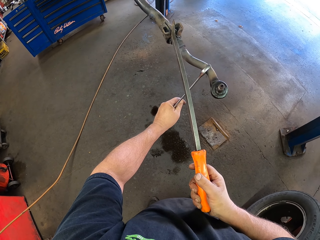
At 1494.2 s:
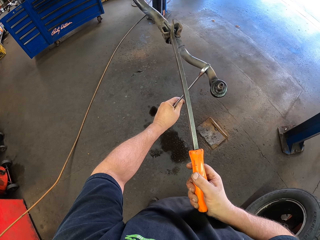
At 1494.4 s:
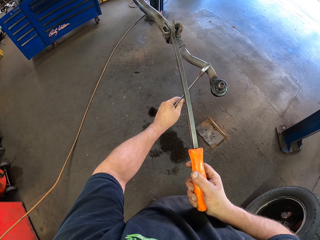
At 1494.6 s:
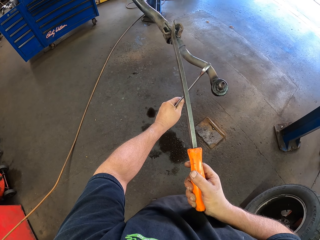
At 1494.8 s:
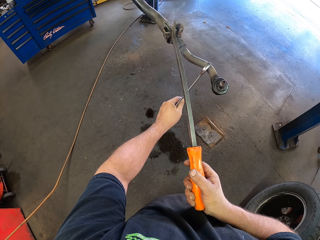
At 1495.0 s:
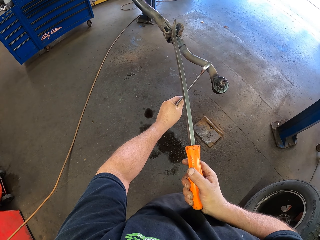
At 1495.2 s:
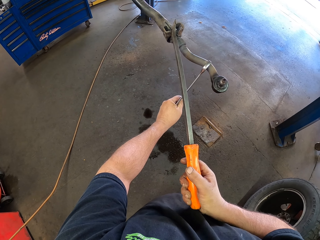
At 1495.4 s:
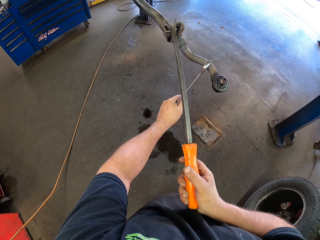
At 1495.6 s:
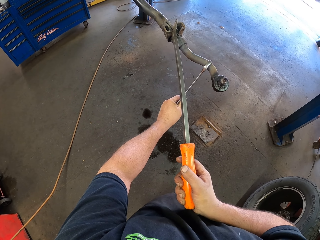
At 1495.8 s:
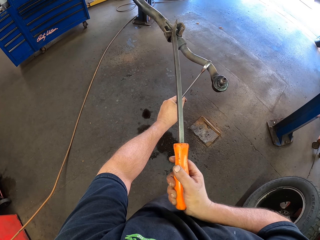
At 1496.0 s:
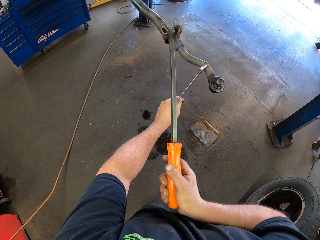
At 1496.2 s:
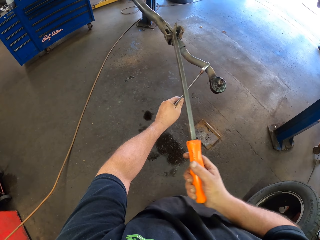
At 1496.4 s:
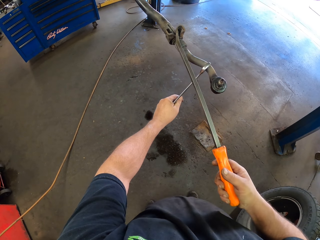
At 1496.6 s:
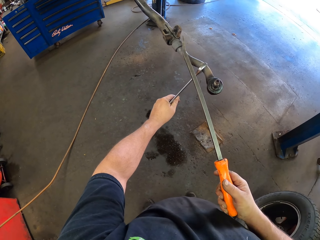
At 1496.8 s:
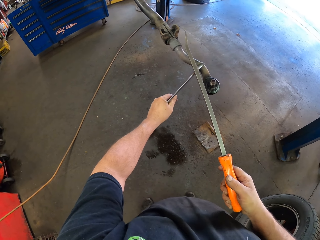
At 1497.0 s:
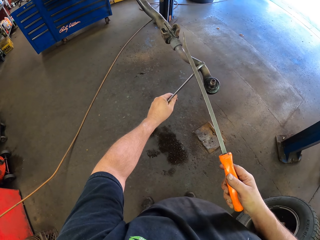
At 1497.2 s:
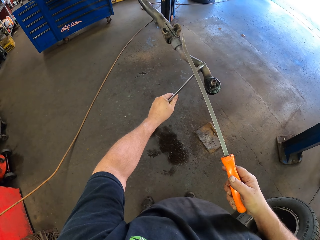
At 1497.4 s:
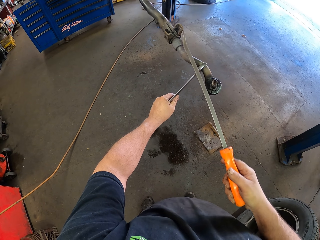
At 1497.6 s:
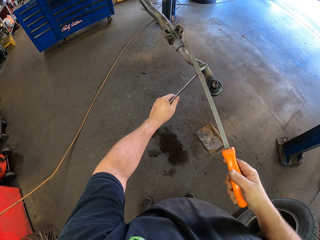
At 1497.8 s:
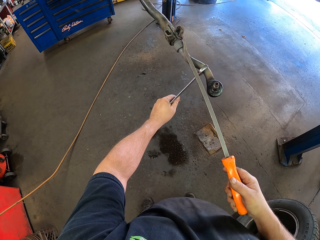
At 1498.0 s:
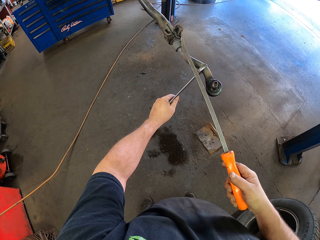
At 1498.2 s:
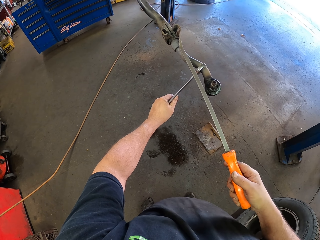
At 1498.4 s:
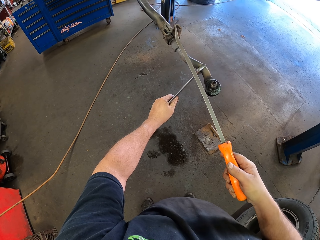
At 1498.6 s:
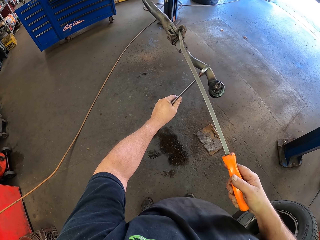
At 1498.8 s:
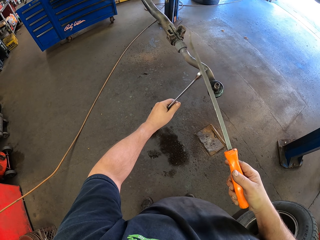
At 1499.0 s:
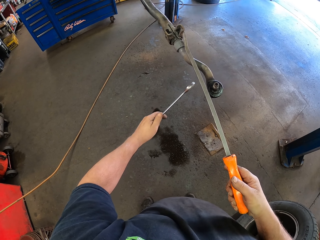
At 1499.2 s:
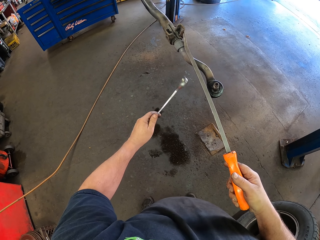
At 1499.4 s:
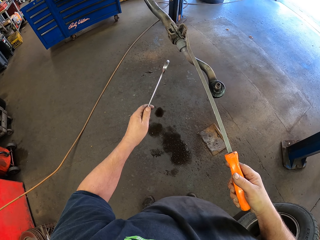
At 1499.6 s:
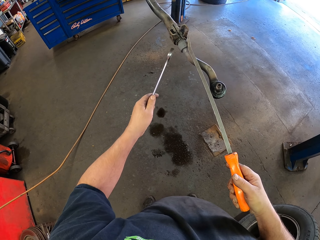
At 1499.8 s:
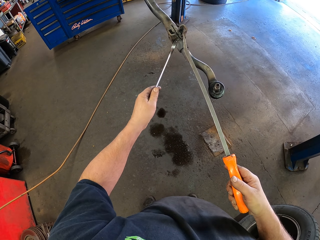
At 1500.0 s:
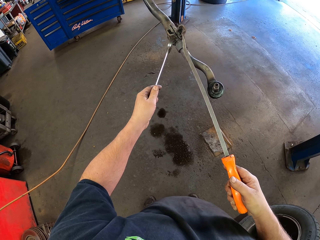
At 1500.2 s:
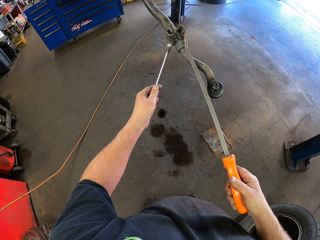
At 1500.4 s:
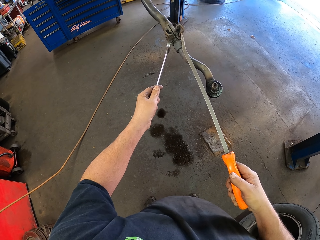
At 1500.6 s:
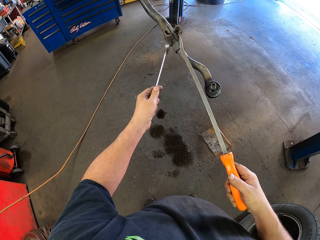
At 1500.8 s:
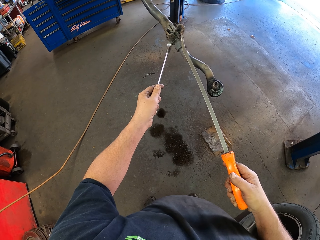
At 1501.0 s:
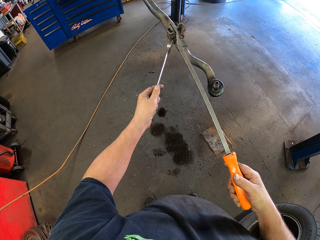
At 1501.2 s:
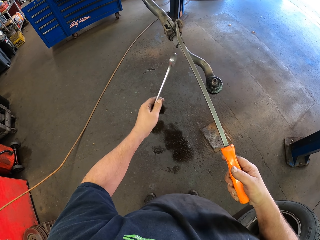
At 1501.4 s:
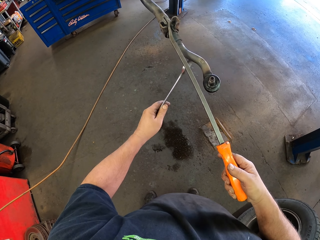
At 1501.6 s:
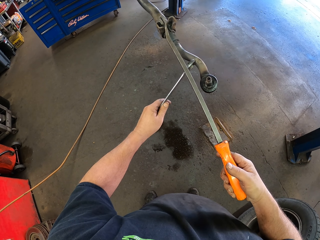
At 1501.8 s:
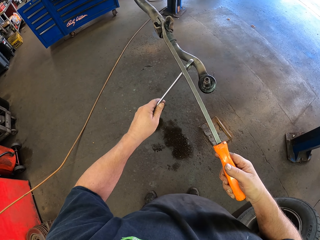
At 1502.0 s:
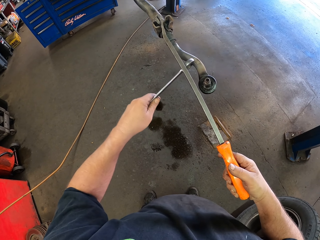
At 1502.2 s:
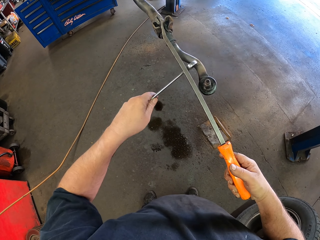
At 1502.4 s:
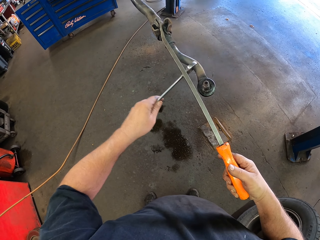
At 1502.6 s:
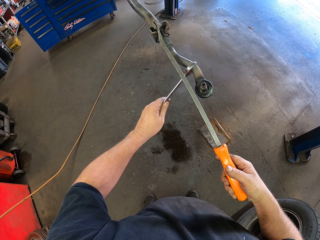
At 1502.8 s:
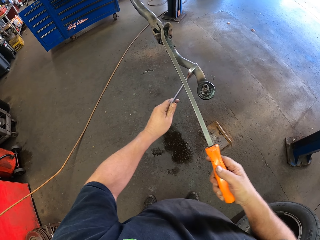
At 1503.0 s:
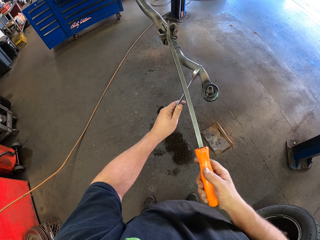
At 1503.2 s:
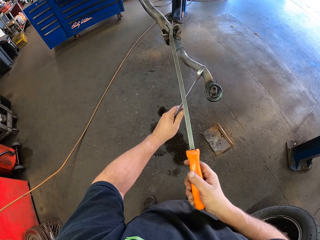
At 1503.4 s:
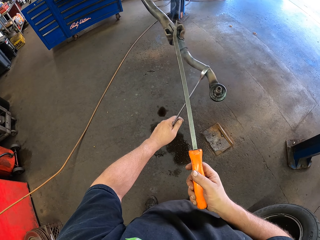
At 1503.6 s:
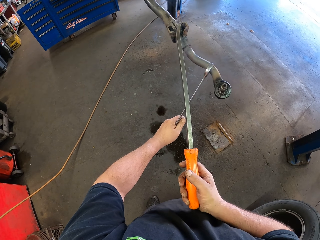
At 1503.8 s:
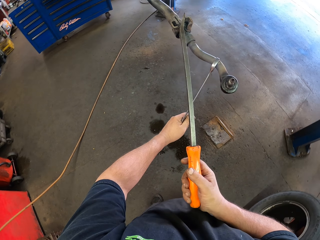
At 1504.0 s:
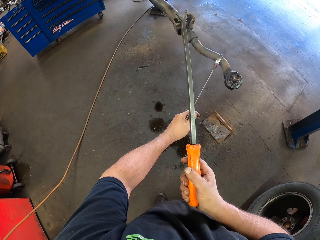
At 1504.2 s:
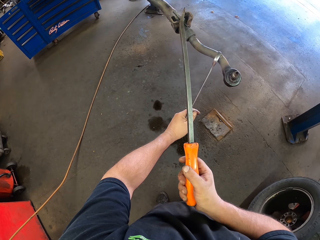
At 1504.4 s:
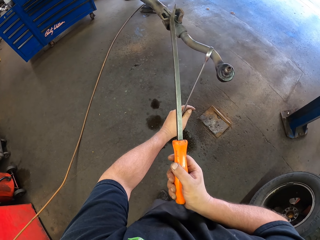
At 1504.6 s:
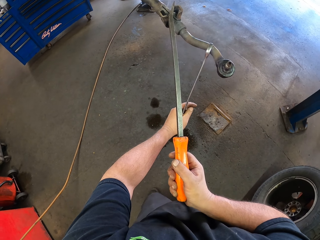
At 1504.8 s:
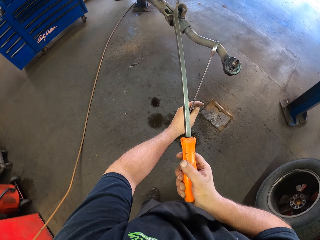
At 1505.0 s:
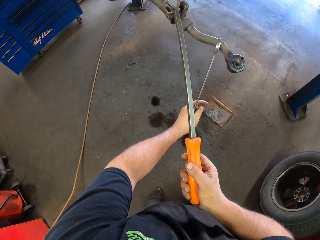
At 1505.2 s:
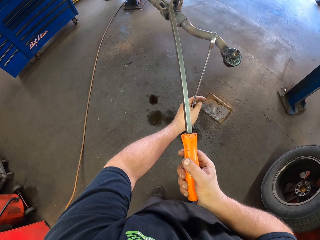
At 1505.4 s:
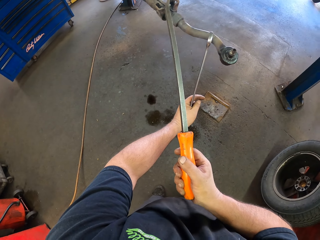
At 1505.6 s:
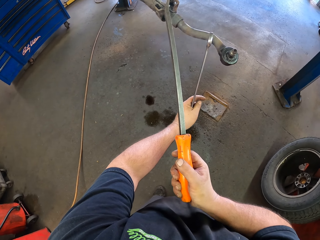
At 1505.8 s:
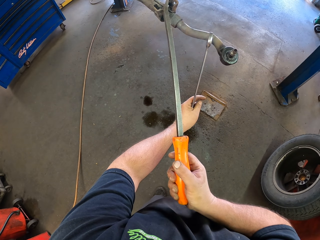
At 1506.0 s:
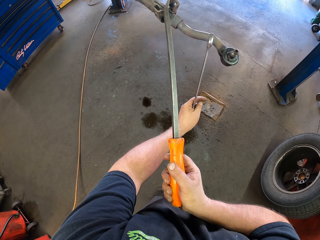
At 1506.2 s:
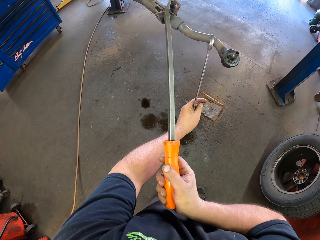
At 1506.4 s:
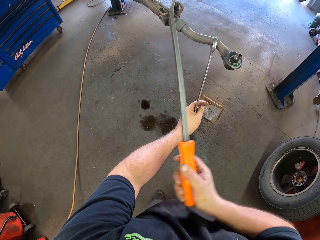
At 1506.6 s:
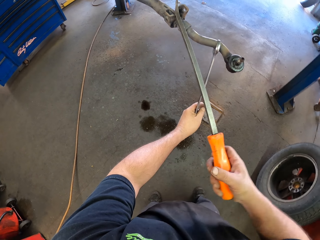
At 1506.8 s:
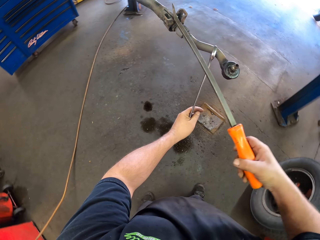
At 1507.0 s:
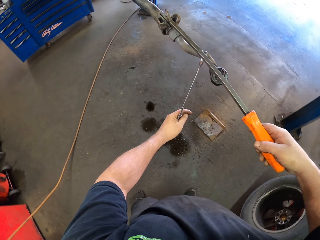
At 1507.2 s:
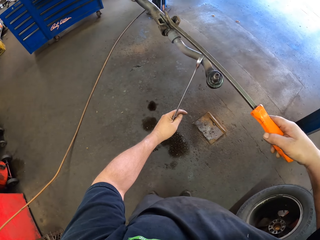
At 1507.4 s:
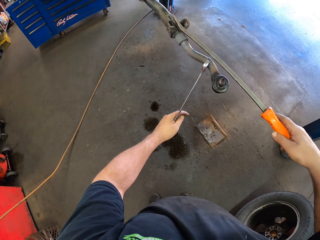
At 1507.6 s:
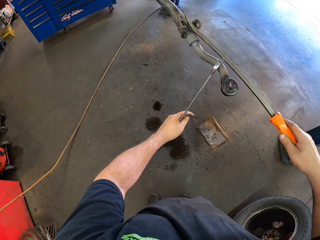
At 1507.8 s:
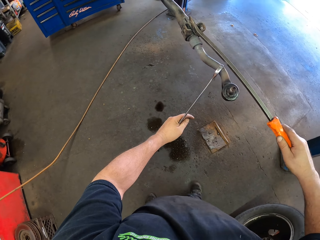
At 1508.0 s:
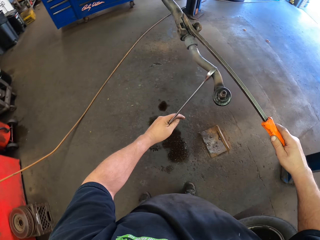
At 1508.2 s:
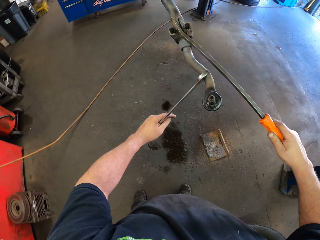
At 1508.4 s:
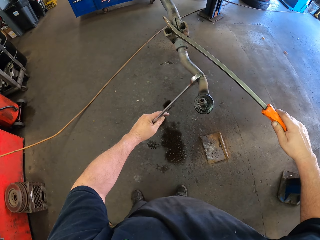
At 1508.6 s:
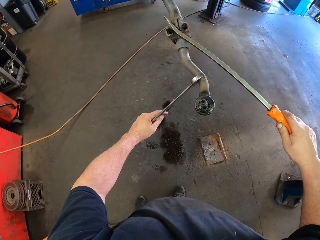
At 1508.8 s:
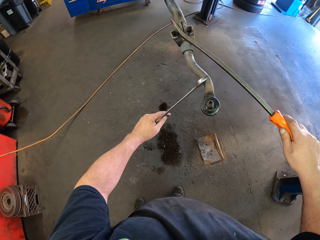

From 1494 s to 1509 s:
The camera wearer pulls the stabilizer bar bushing with the pry bar. They do it again. They put the iron bar on the metal. They hold the stabilizer bar with a spanner. They pull the stabilizer bar bushing with the pry bar. They adjust the metal with the iron bar. They pull the stabilizer bar bushing with the pry bar again.

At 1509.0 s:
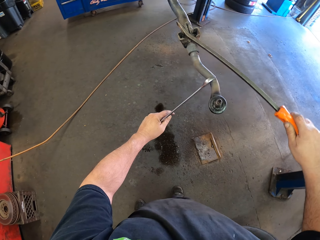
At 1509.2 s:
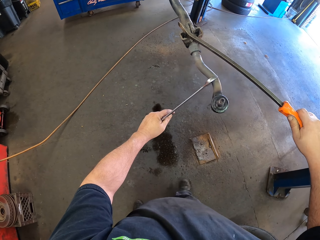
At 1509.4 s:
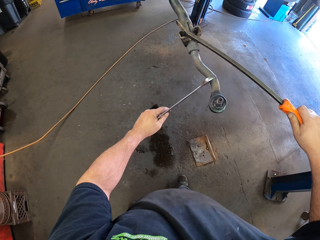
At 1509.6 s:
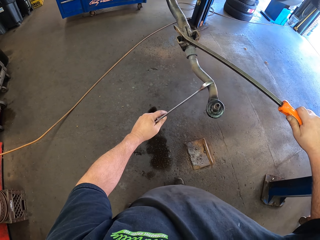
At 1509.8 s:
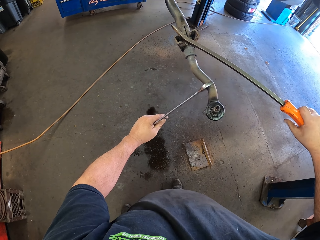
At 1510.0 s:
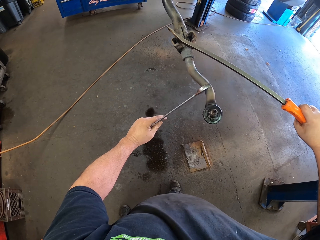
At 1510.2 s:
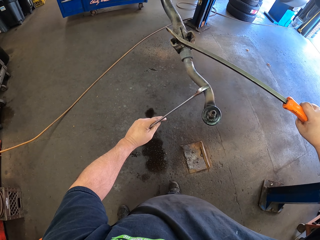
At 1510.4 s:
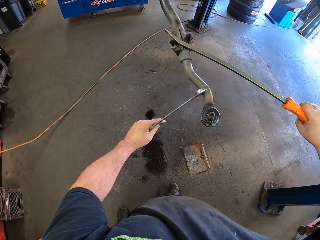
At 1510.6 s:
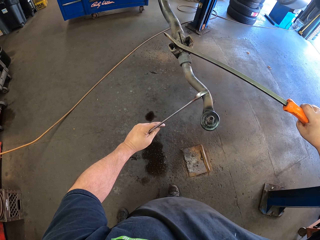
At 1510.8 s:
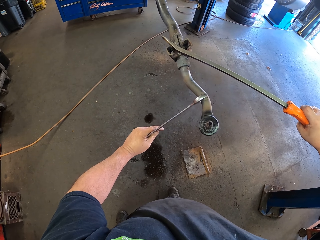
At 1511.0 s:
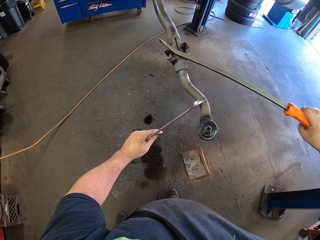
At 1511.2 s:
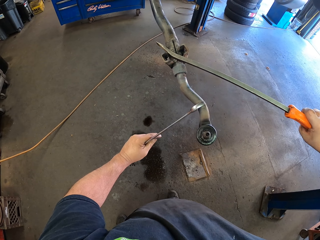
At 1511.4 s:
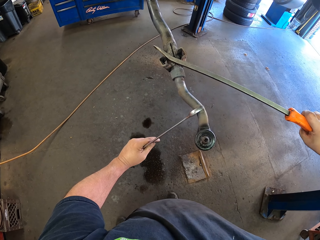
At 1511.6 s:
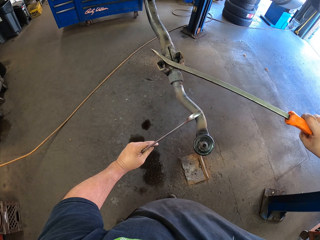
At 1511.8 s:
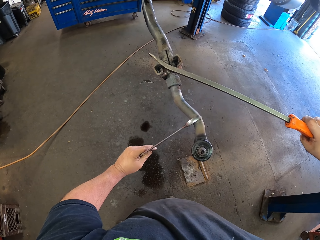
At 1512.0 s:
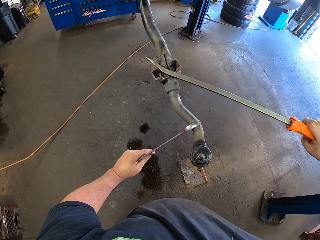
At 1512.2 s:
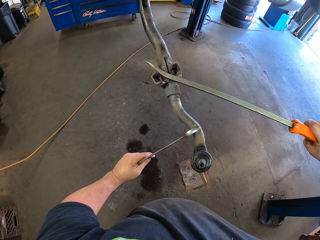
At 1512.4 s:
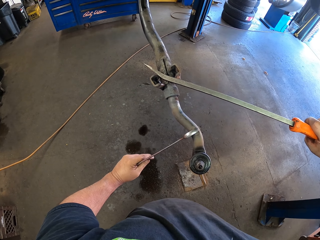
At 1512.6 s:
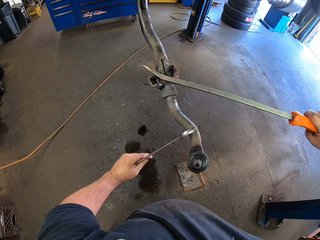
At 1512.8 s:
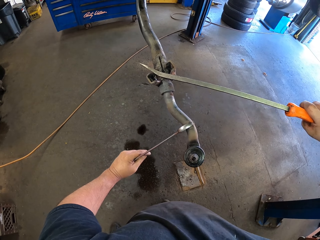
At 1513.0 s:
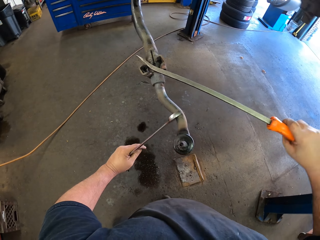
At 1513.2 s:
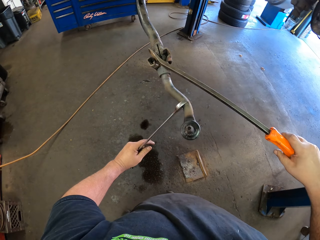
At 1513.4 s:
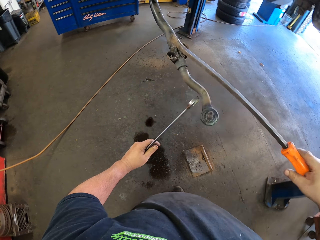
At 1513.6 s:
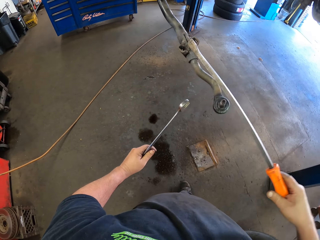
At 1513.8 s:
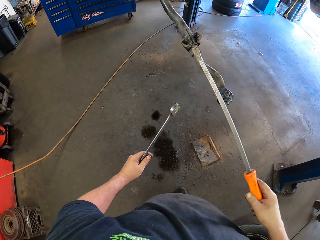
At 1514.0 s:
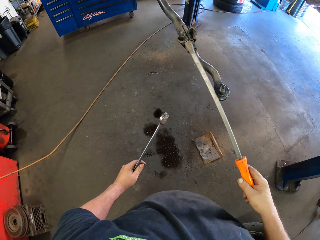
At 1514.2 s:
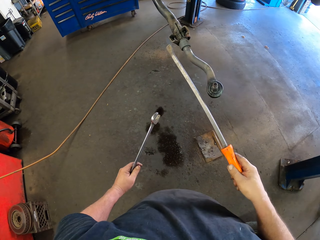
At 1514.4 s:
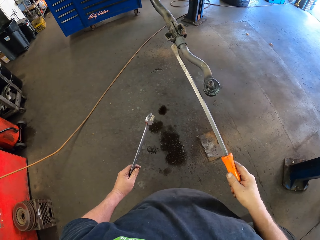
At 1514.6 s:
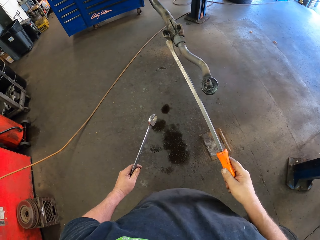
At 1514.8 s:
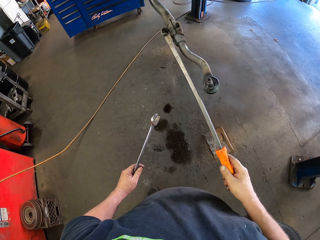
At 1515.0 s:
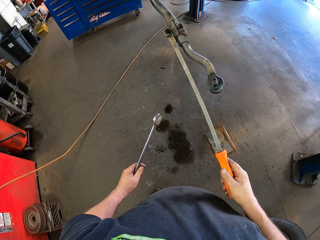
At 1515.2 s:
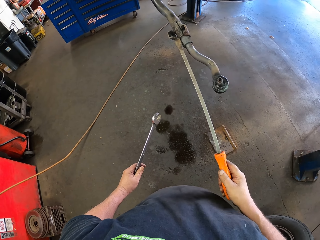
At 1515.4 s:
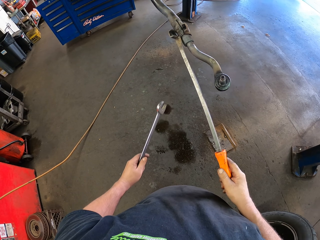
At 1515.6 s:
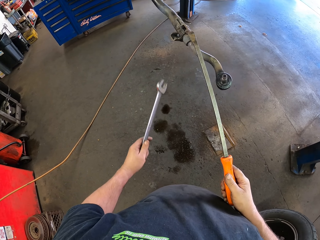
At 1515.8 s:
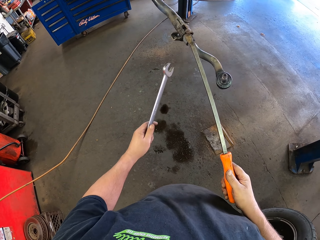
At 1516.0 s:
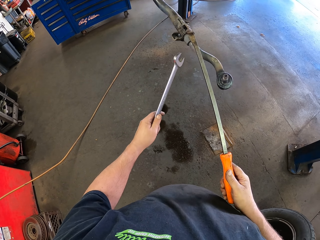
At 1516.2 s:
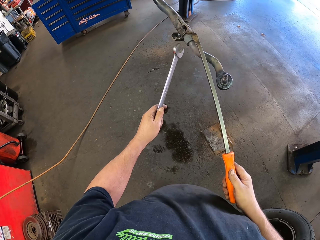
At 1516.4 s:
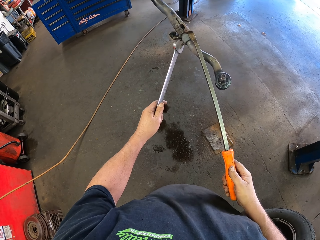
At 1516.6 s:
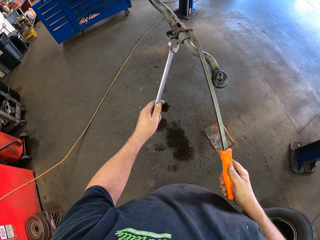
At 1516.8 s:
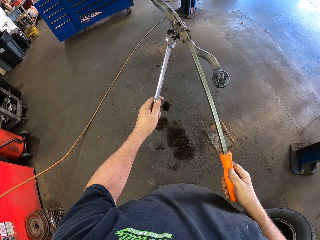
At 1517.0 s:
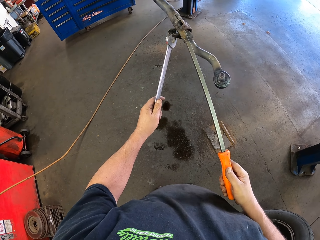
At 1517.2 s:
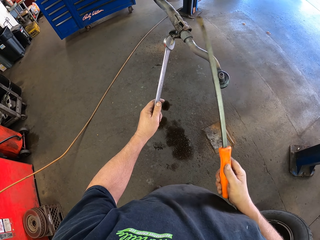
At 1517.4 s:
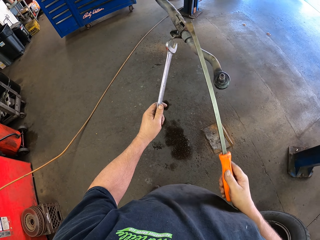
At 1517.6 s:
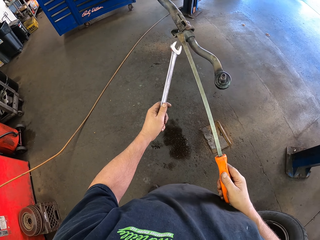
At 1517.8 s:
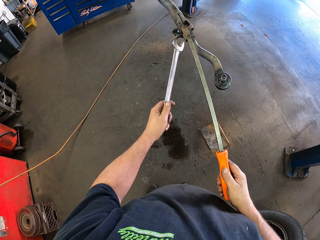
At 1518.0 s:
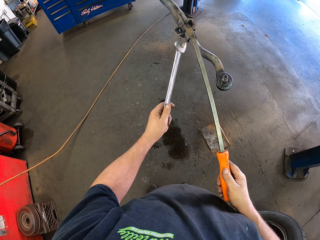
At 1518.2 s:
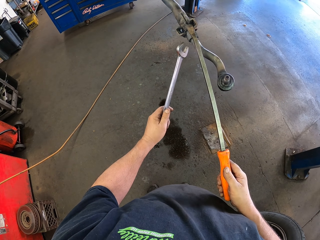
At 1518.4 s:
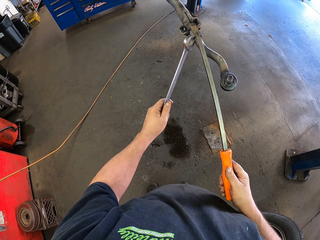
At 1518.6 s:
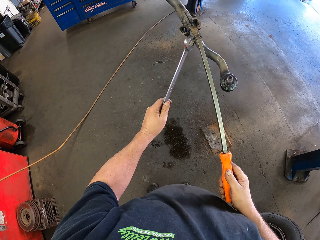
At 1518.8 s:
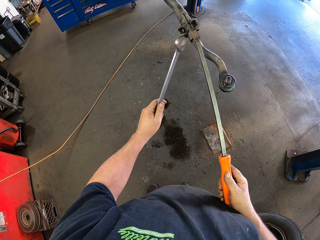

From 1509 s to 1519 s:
The camera wearer pulls the stabilizer bar bushing with the pry bar. They do it again. They put the iron bar on the metal. They put the spanner on the metal. They remove the stabilizer bar bushing.
